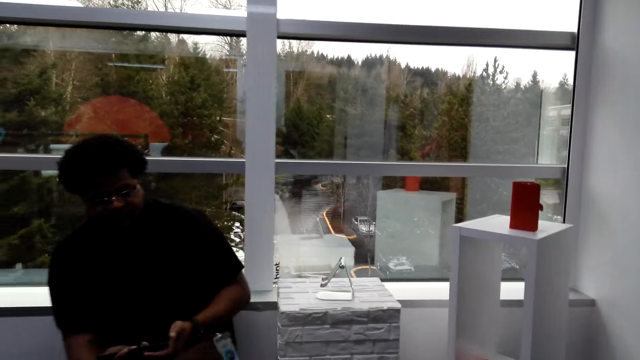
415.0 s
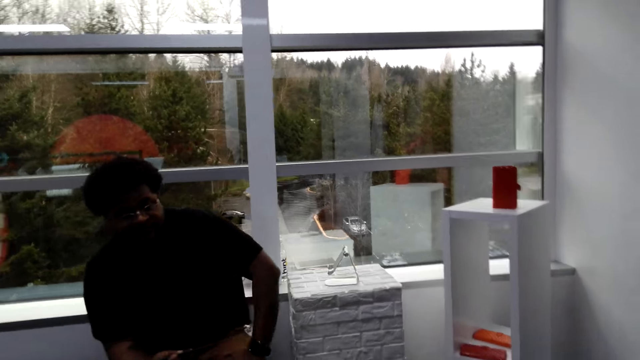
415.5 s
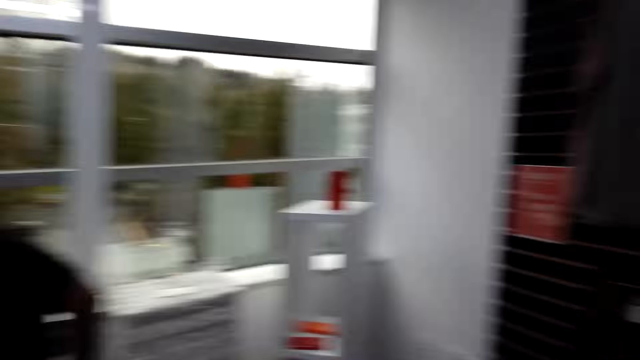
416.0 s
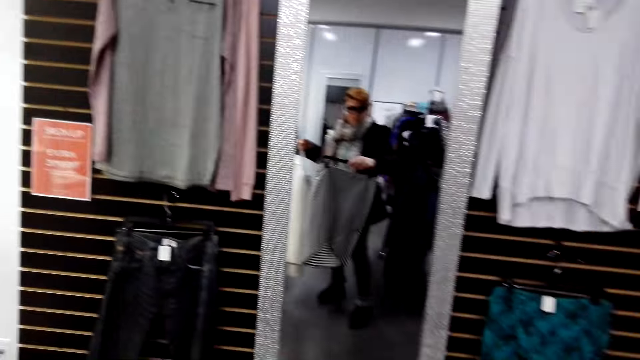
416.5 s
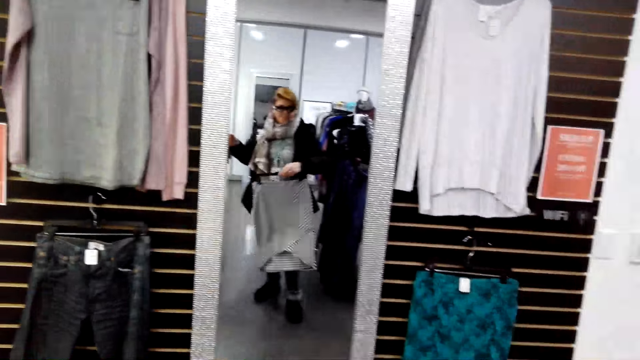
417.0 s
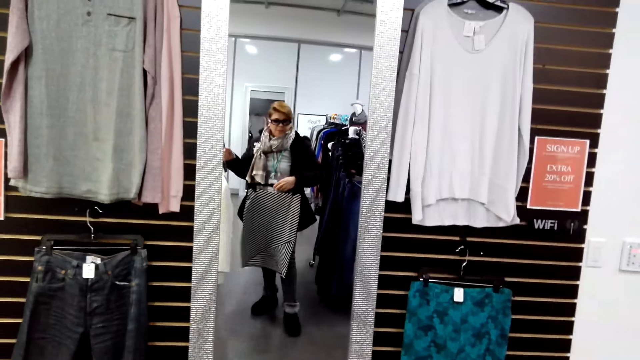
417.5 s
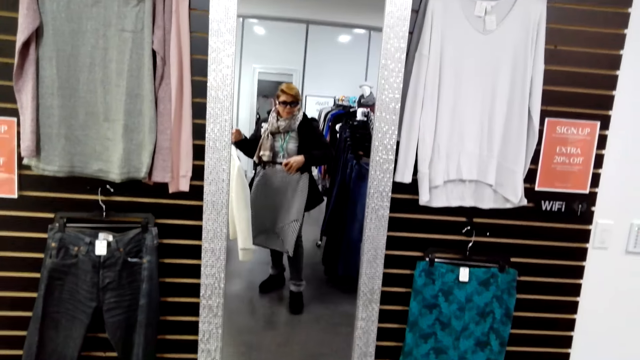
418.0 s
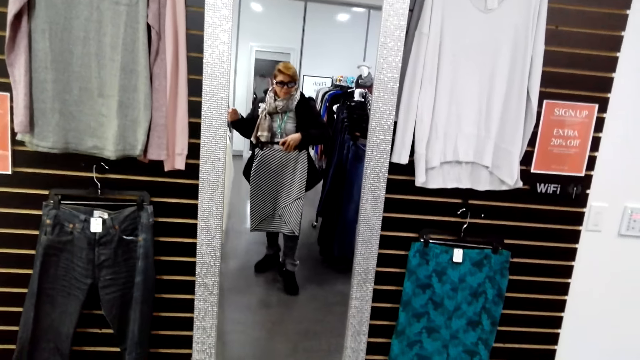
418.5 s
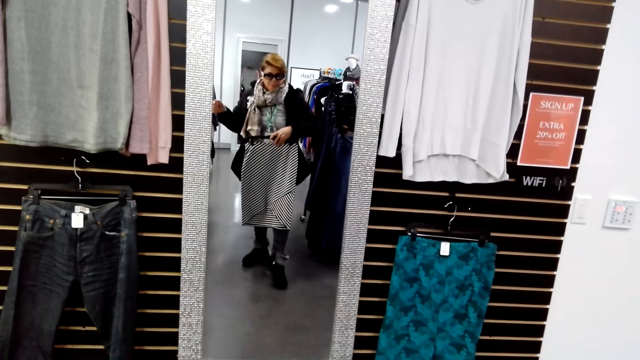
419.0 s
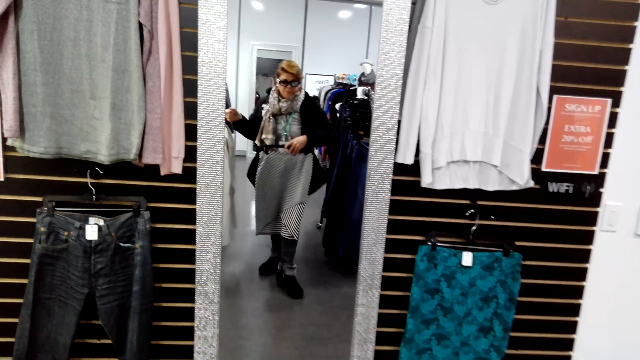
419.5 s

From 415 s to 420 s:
The camera wearer looks at the mirror.

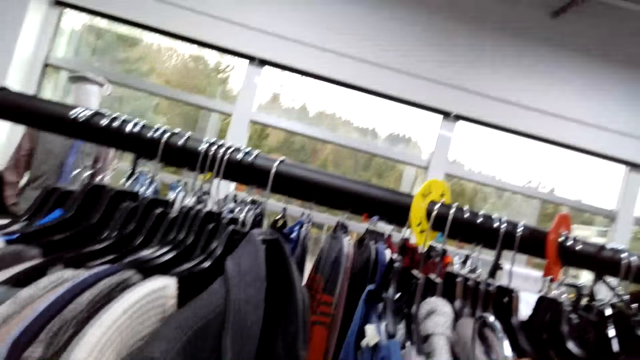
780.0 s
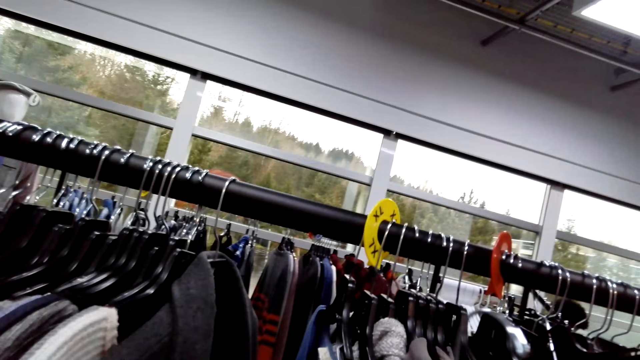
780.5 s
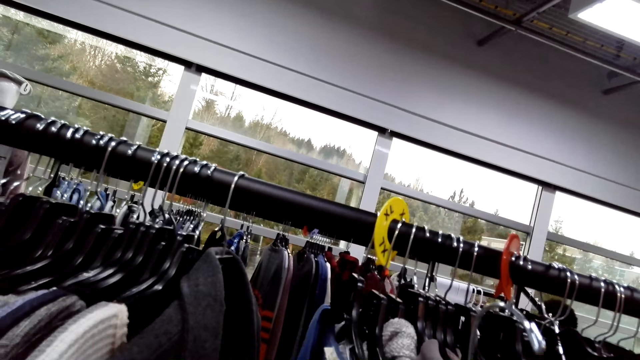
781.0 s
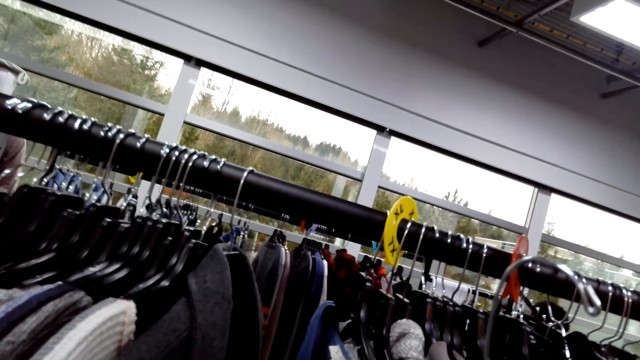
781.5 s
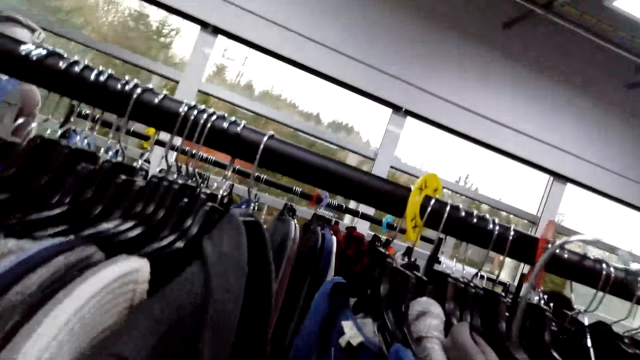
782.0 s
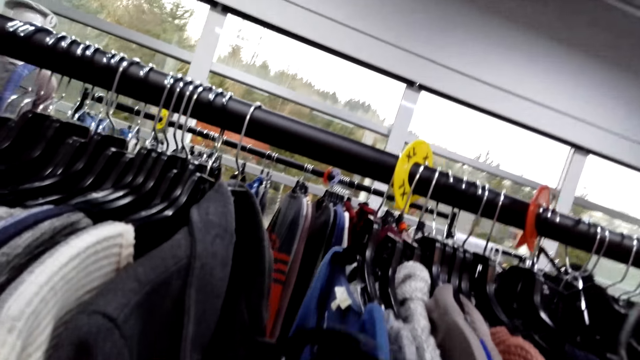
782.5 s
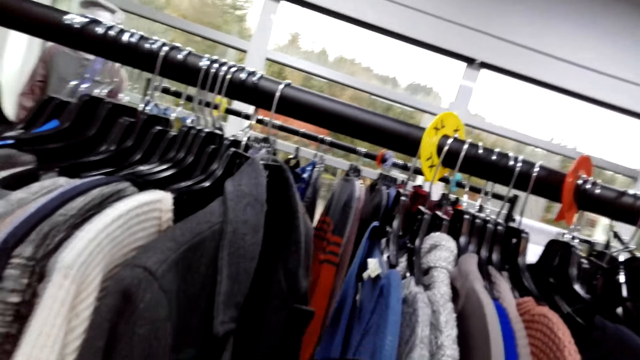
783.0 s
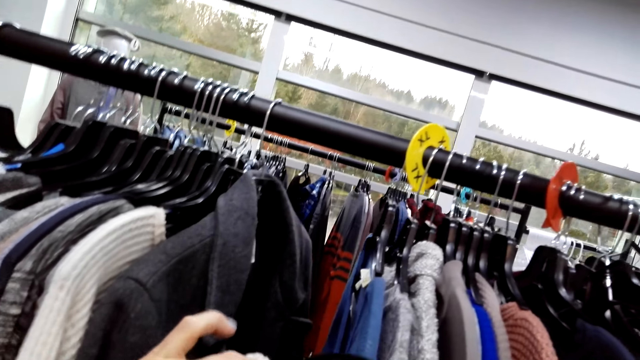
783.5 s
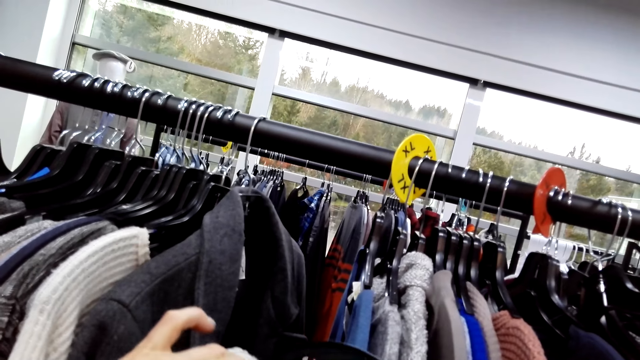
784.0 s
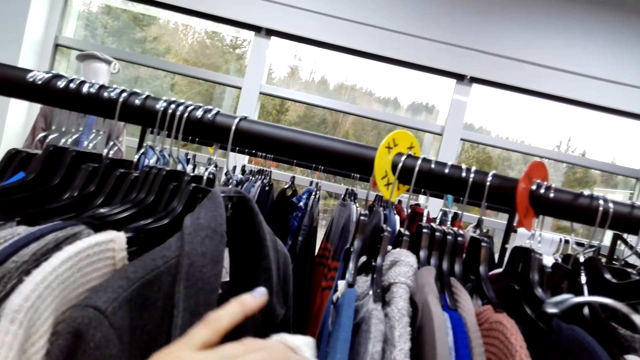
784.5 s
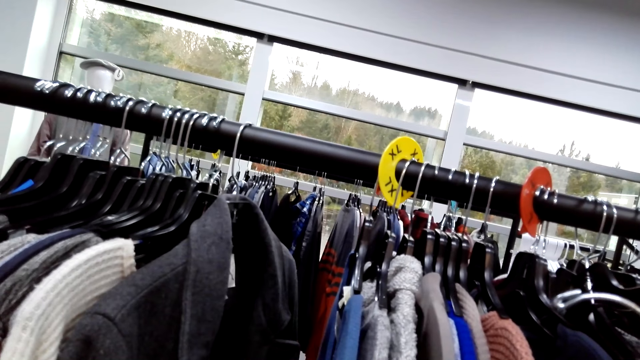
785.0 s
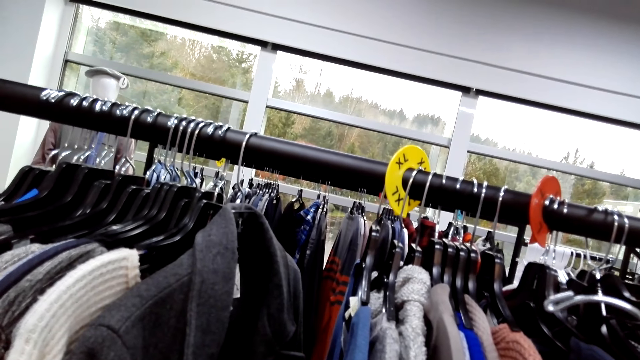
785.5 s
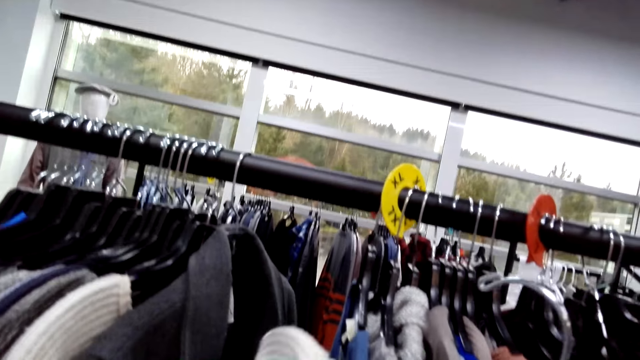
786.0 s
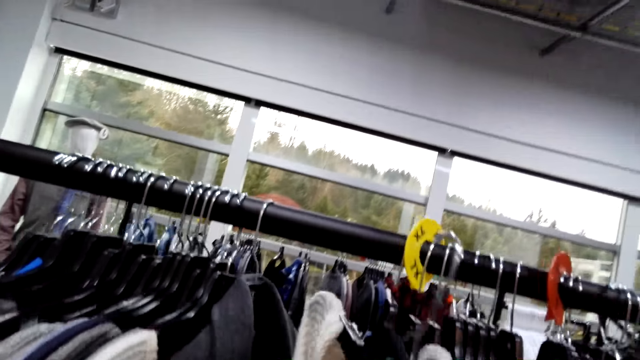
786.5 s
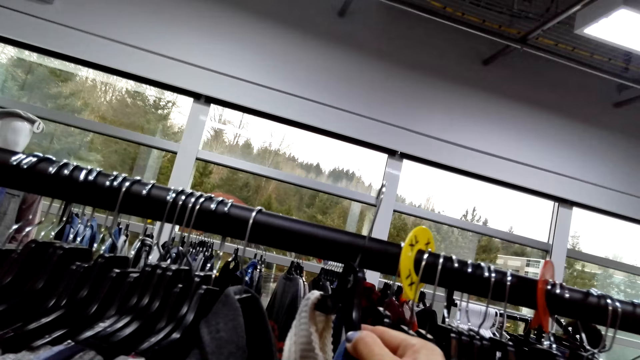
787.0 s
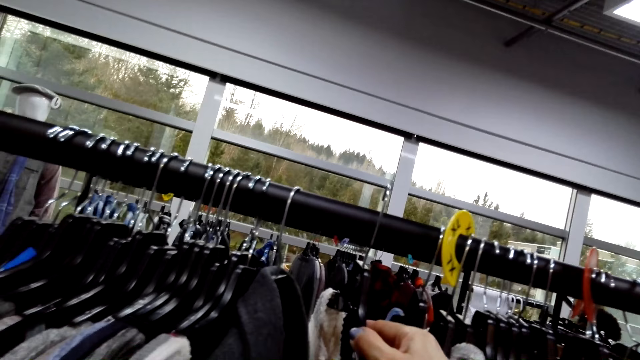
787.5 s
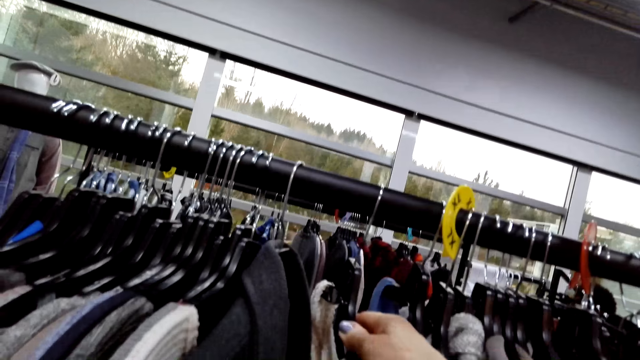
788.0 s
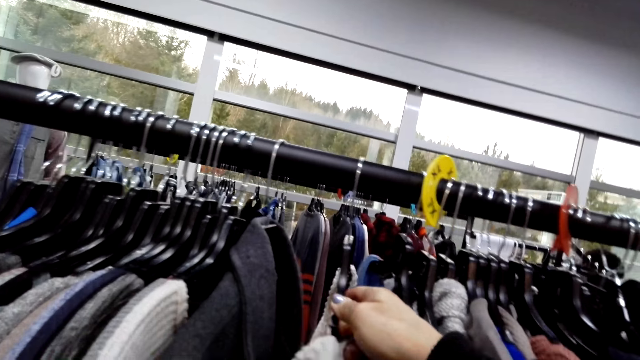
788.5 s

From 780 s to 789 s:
The camera wearer looks around. They hold a cloth. They hang the cloth on the rack.

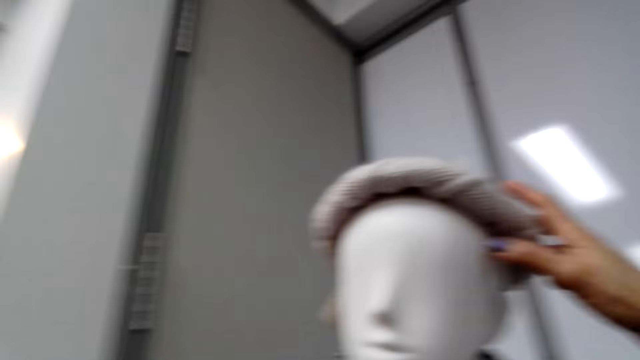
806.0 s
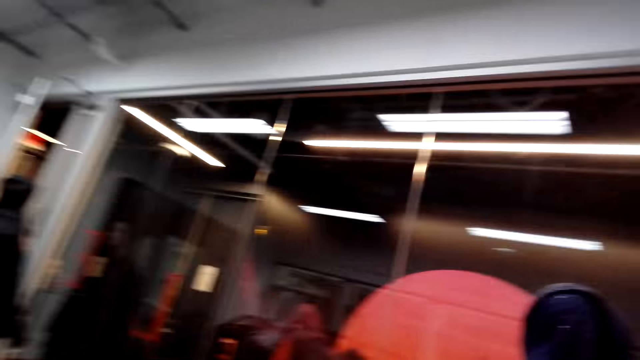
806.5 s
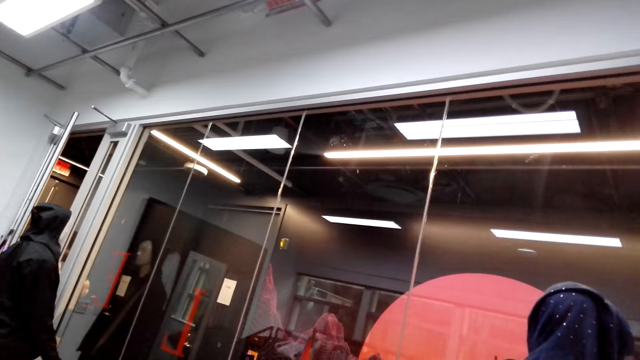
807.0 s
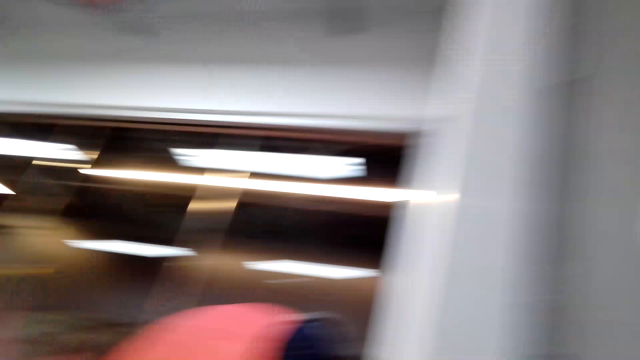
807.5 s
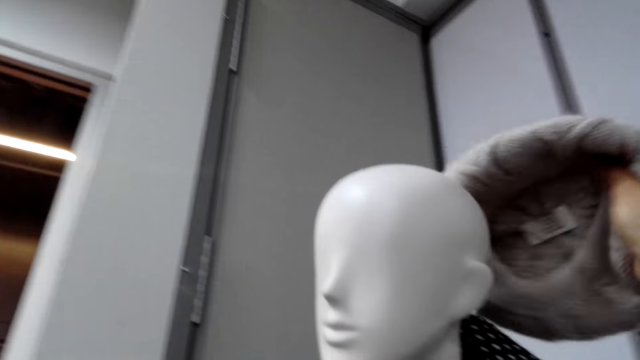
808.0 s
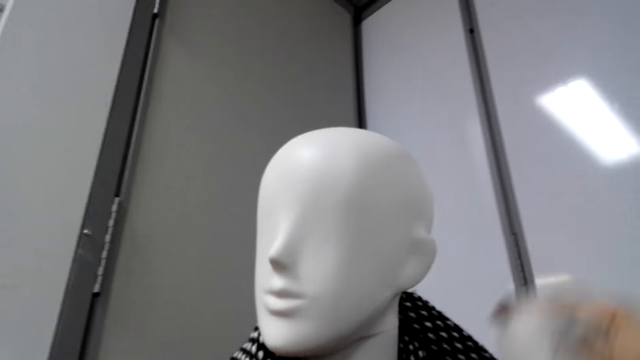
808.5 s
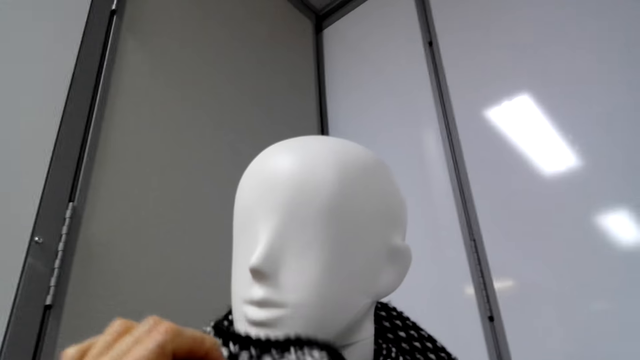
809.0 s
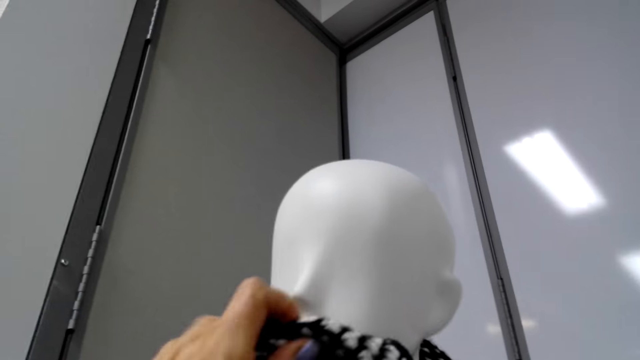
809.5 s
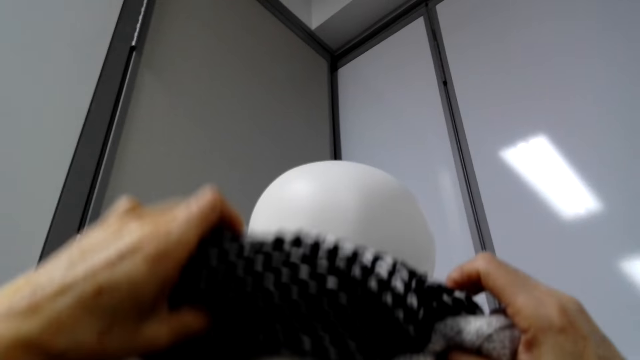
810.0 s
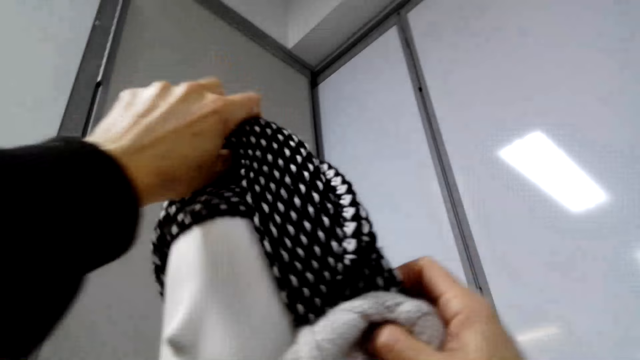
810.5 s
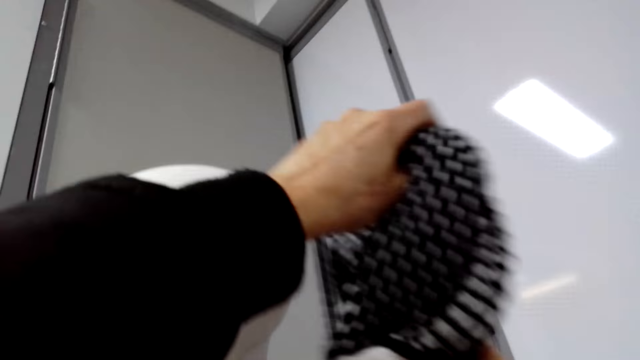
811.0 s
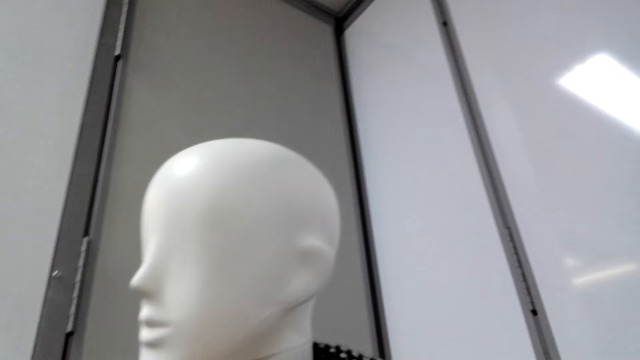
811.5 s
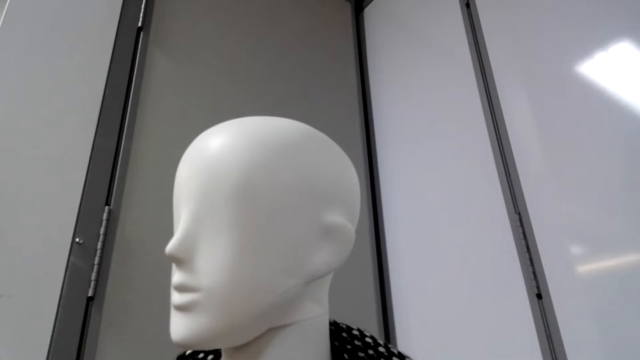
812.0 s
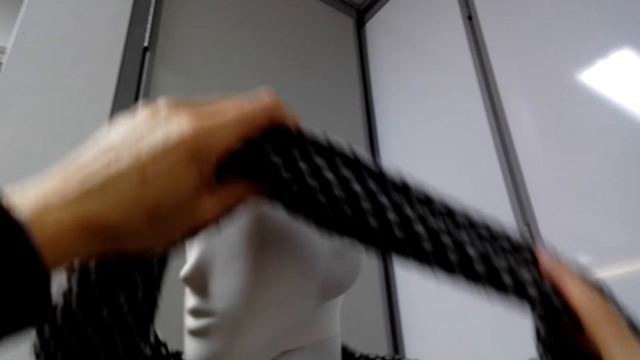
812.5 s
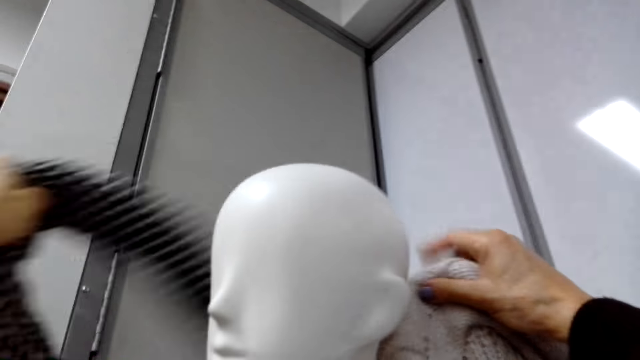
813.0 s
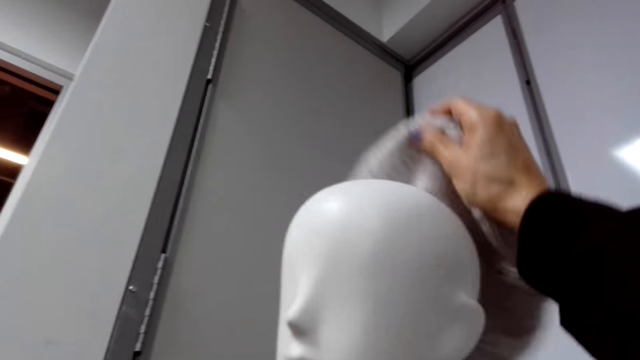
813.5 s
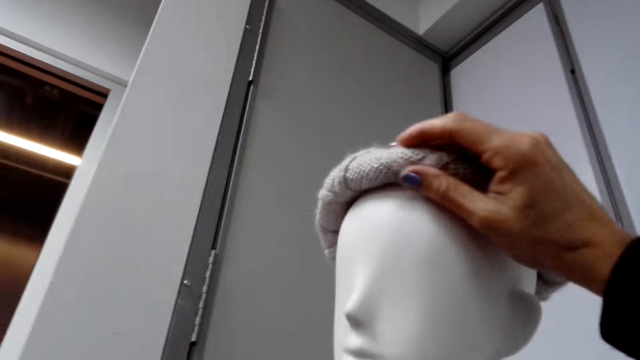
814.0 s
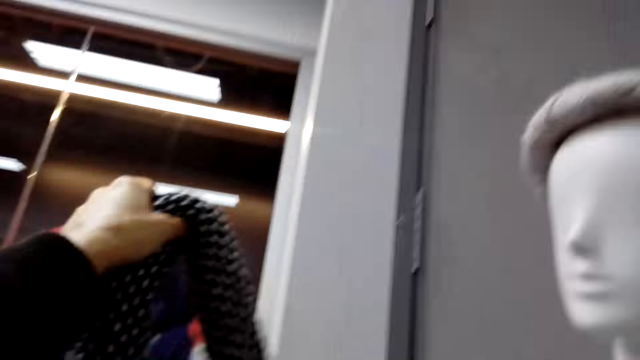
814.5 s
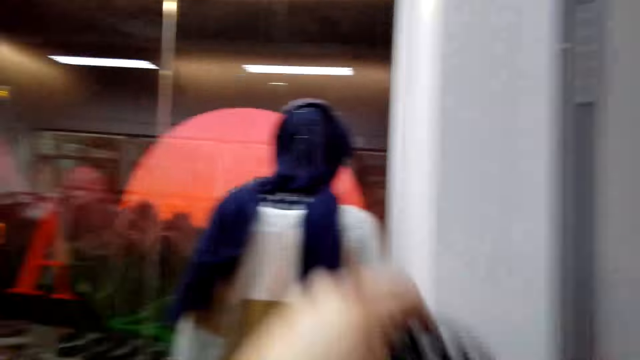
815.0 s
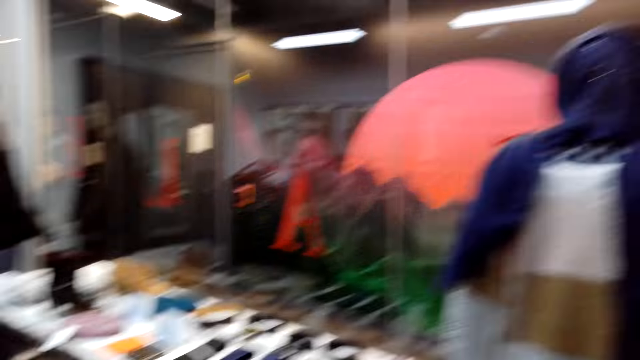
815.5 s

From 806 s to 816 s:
The camera wearer picks up a beanie. They look around. They pick up a scarf. They place the beanie on a mannequin. They hold the scarf.
